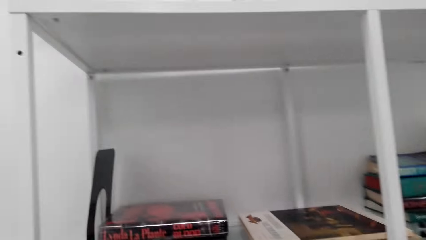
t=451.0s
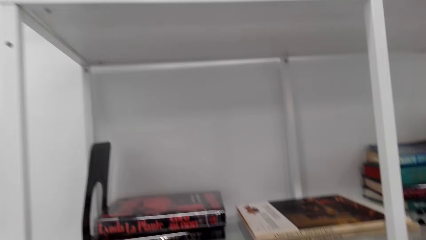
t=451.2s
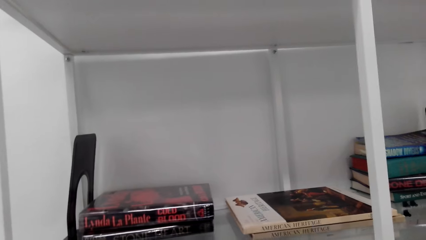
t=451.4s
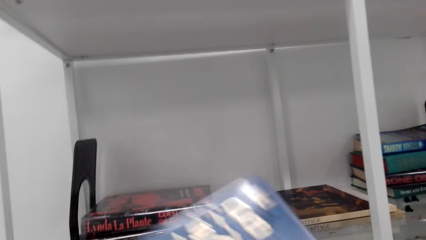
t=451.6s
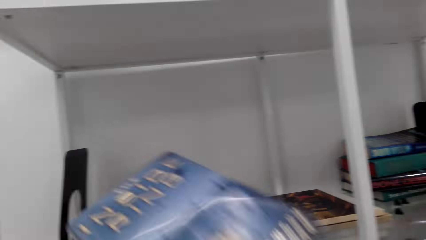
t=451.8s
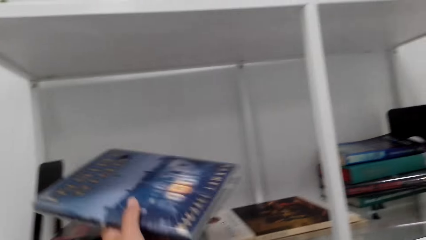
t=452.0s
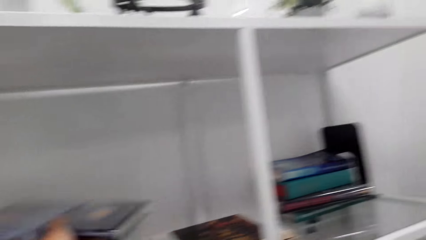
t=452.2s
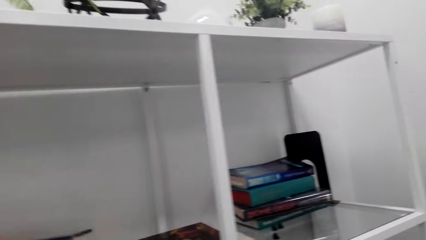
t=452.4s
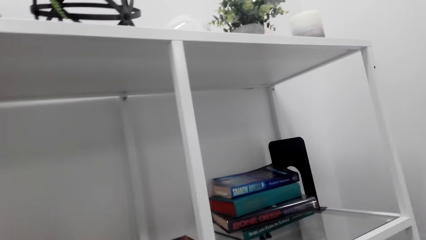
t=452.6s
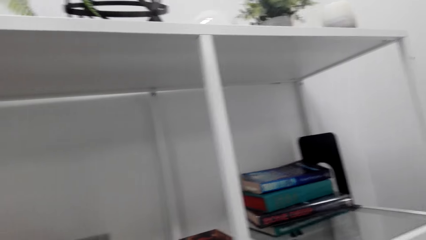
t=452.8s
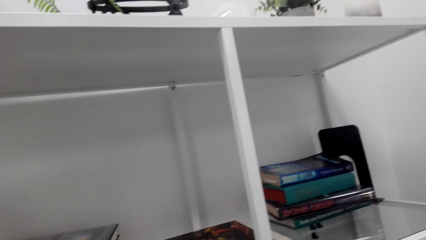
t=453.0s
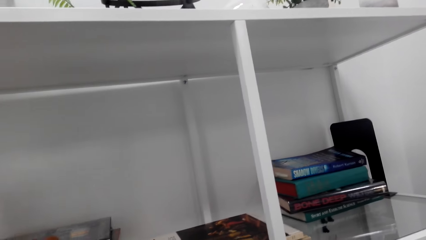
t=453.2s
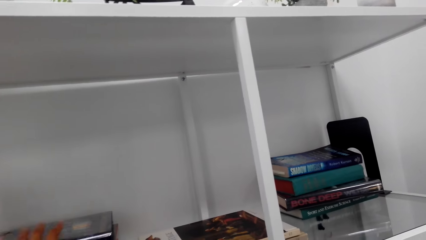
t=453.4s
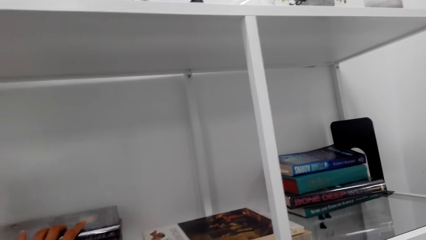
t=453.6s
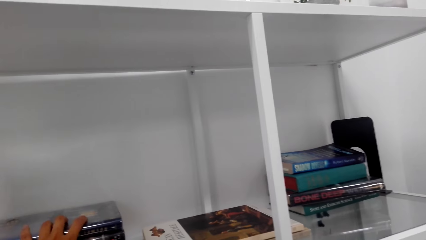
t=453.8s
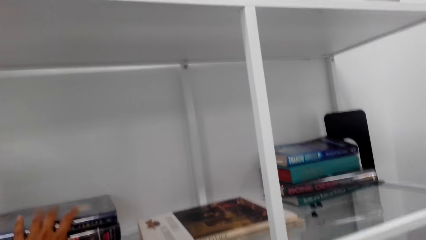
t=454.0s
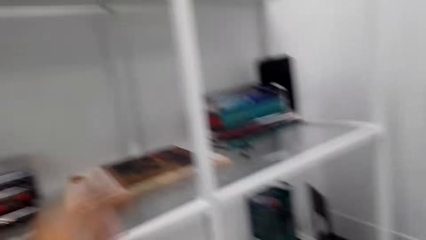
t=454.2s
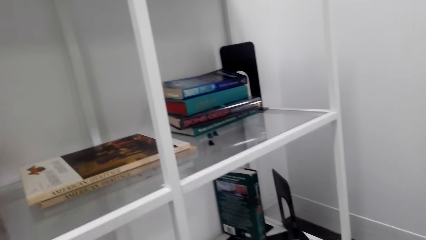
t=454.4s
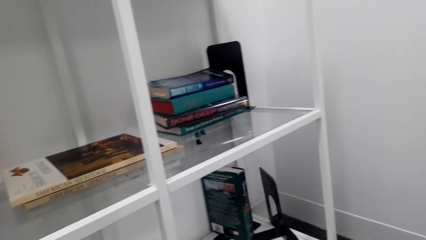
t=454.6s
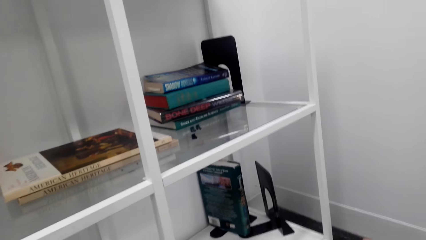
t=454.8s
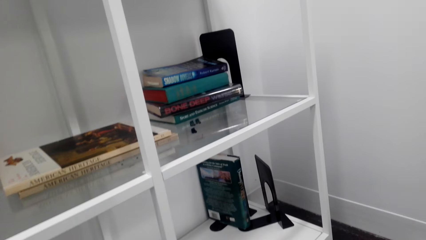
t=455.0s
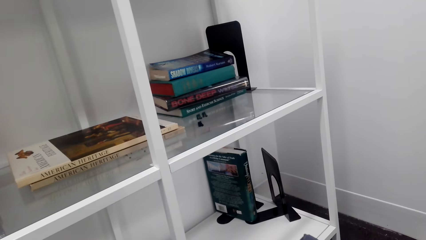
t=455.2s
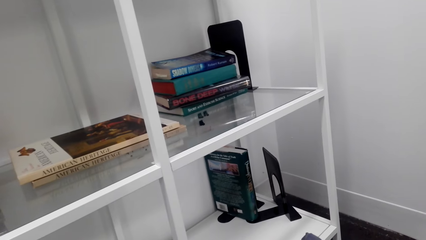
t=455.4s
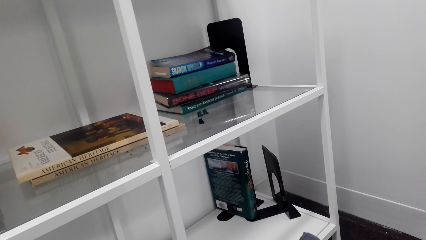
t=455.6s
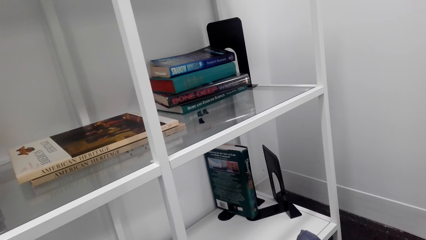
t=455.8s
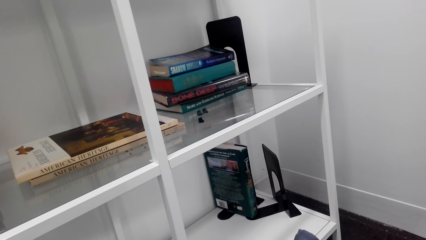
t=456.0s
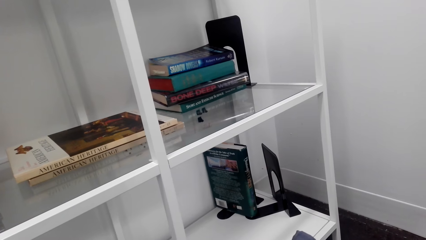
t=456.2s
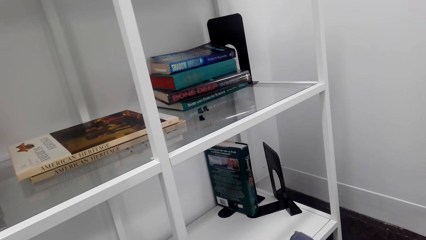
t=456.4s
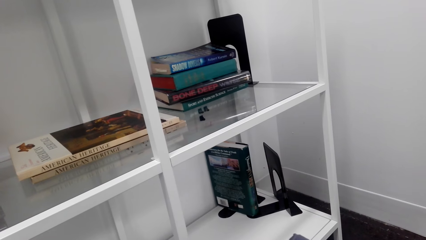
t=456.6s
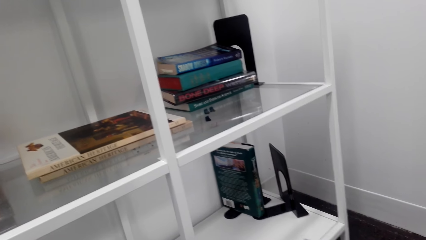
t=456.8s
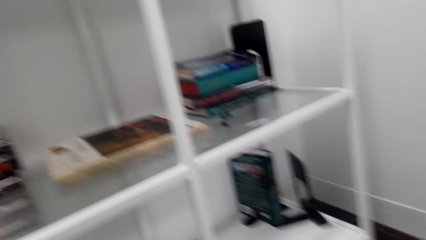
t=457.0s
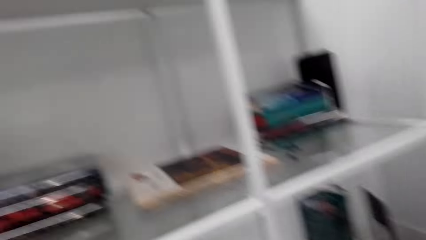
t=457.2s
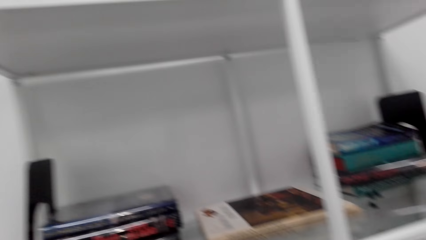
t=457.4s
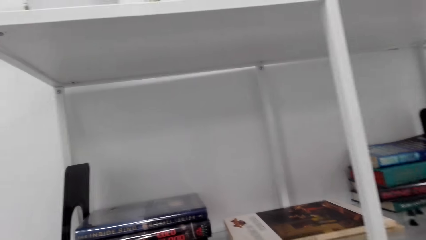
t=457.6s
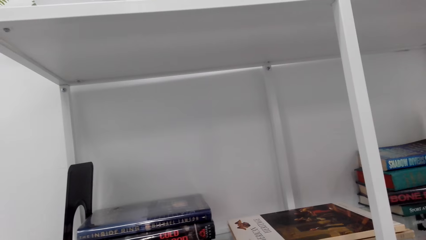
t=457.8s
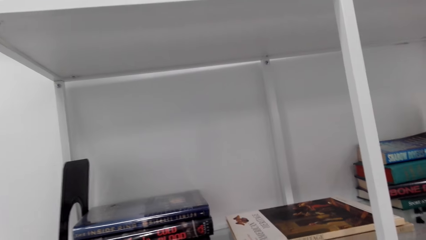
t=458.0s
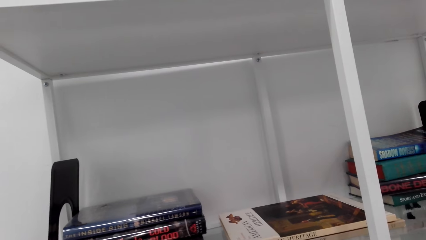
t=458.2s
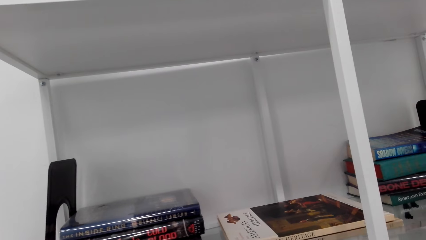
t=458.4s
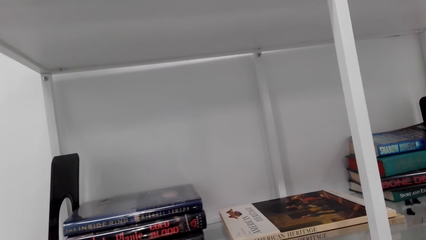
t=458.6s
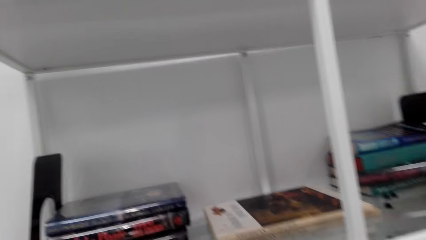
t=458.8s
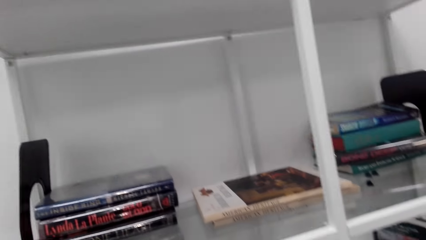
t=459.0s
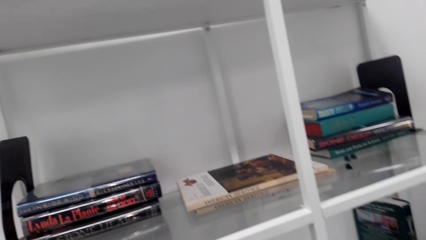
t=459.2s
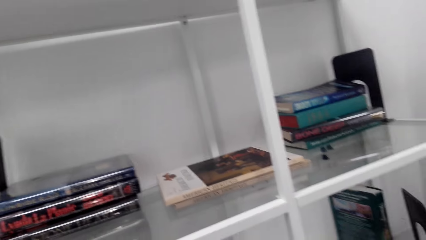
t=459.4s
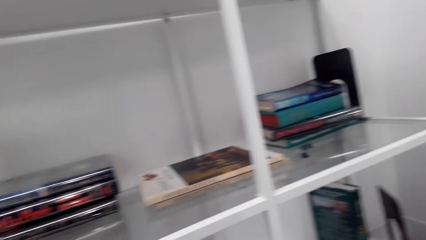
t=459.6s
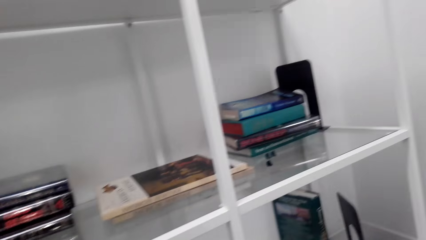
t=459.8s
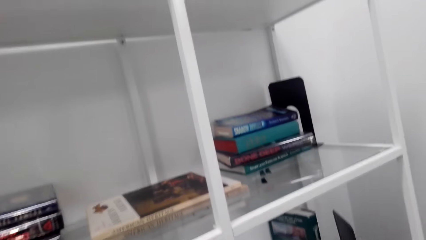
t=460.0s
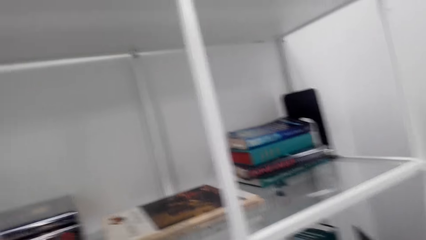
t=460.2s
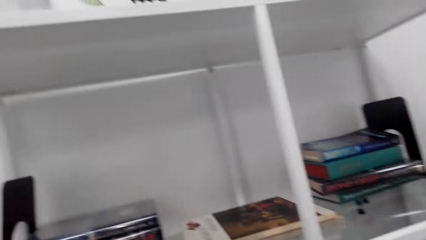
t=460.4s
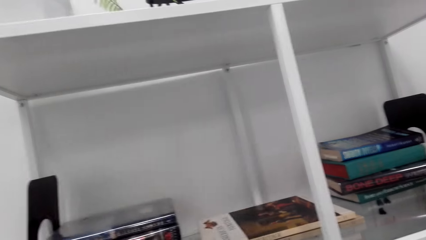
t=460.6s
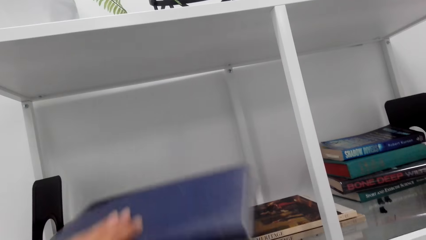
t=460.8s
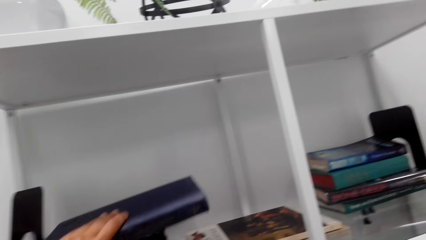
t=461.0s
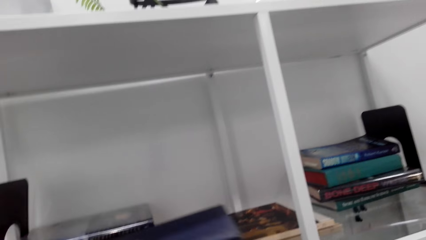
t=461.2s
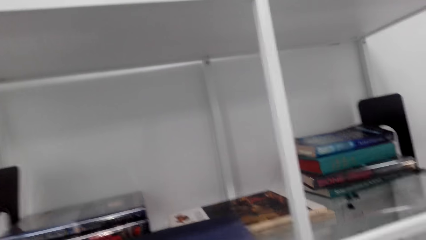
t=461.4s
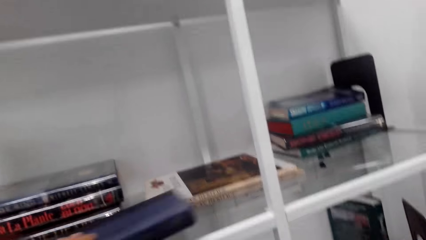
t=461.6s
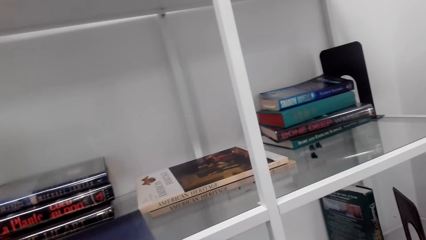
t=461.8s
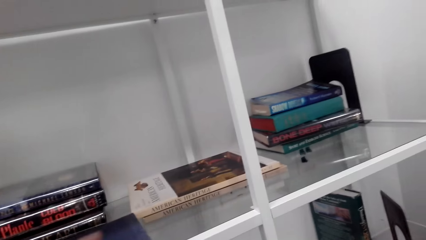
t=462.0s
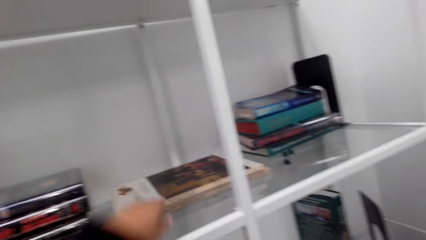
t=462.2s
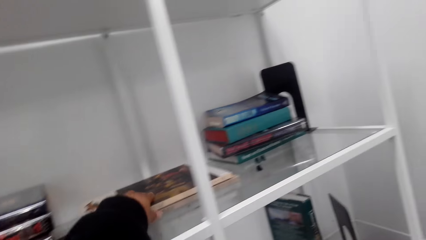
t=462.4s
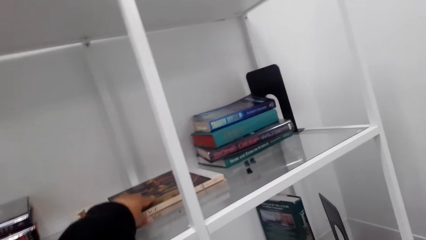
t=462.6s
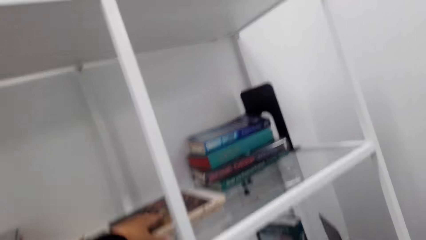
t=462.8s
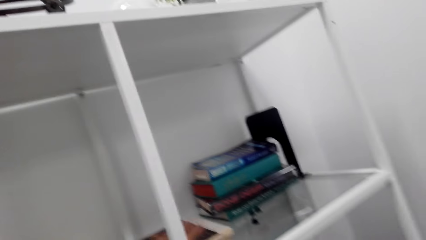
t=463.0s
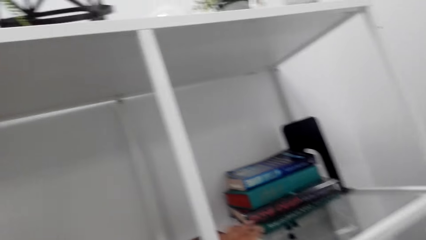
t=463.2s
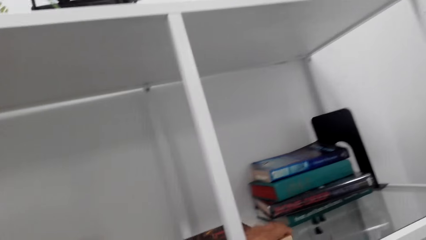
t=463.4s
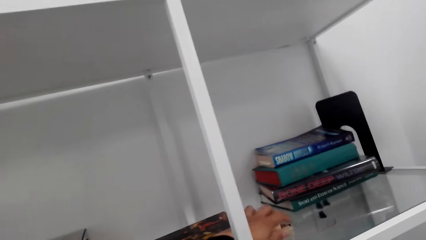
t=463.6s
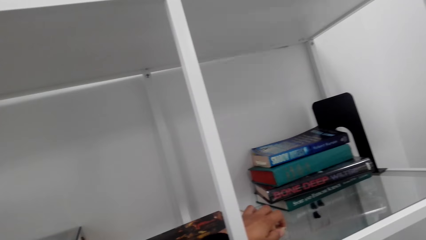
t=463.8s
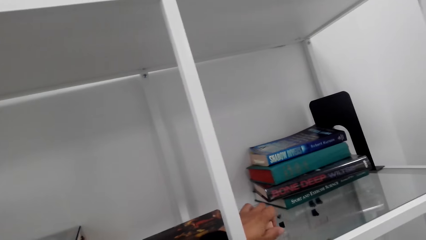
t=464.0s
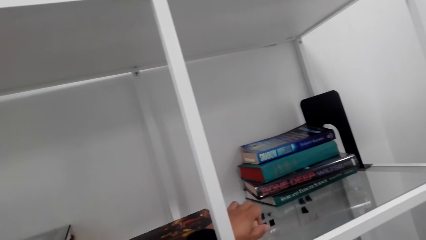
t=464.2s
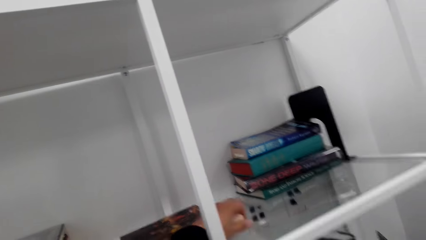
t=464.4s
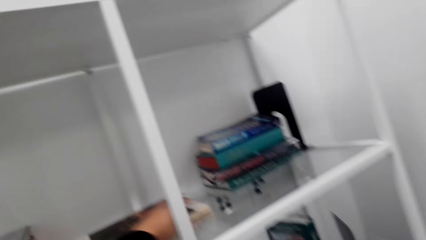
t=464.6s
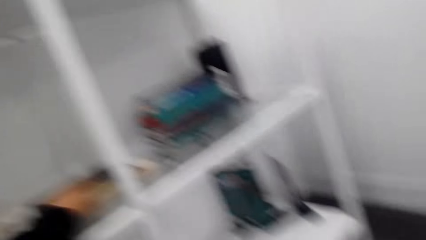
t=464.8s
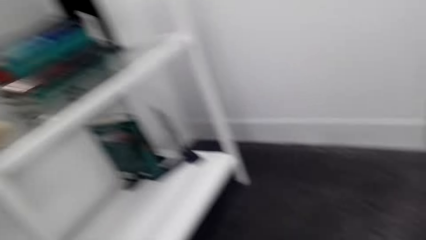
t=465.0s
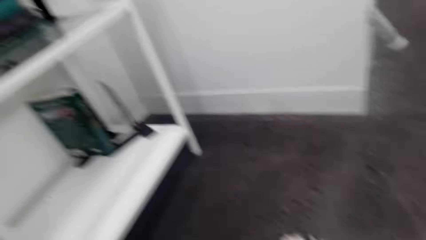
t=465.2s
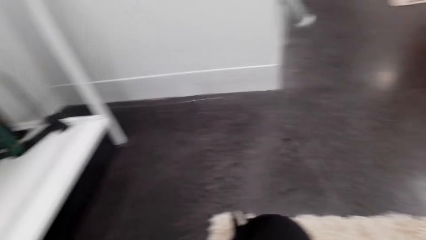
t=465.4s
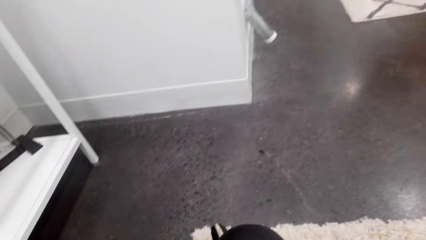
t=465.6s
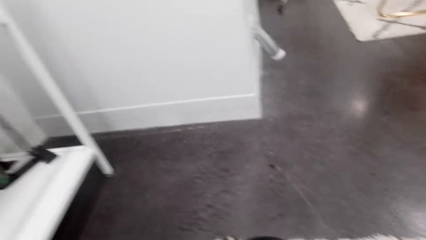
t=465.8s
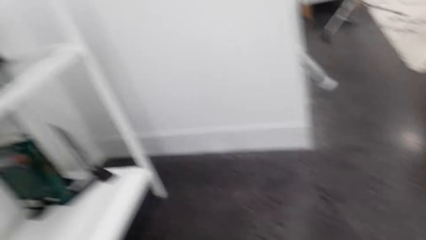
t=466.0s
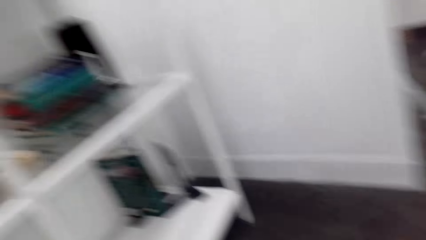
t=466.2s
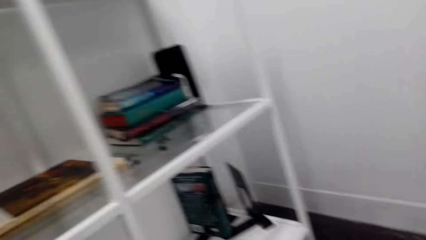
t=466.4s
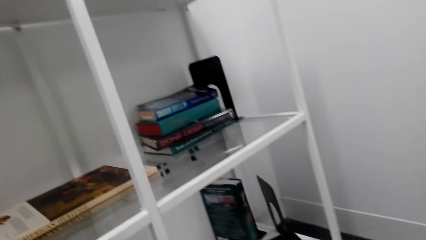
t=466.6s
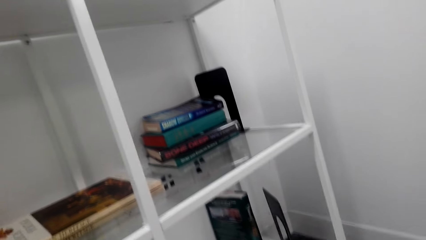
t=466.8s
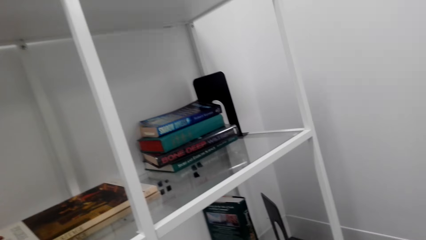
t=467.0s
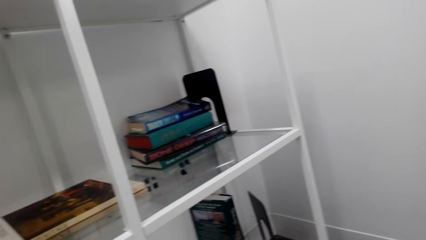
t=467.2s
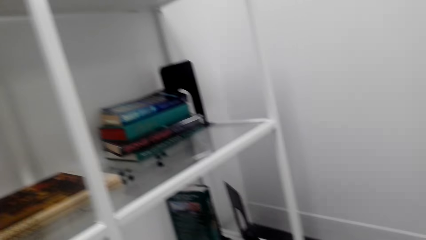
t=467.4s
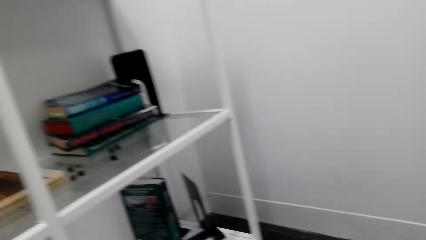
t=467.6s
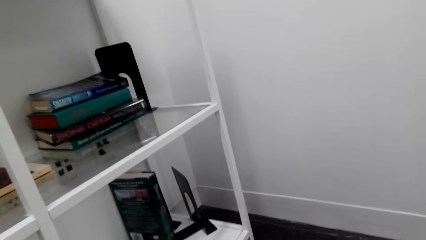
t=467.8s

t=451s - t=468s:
The camera wearer arranges books on a shelf. They put a book on the shelf. They arrange books on the shelf.
